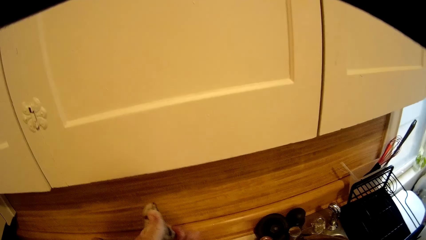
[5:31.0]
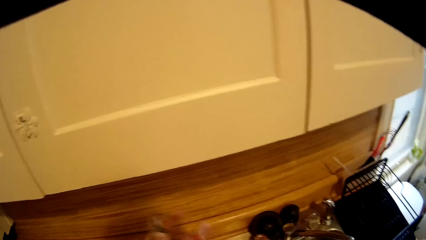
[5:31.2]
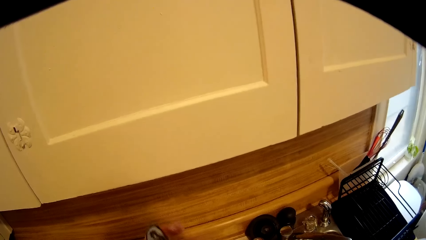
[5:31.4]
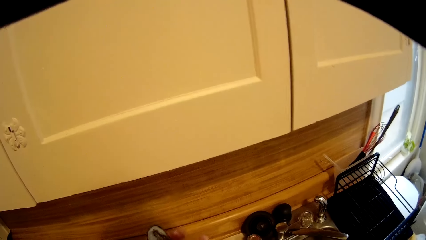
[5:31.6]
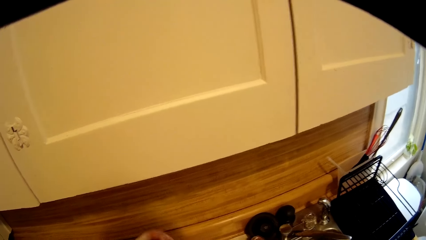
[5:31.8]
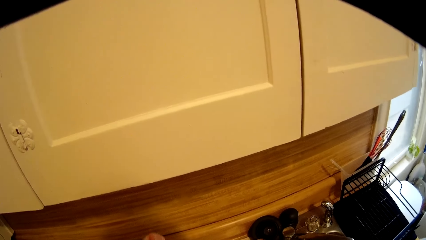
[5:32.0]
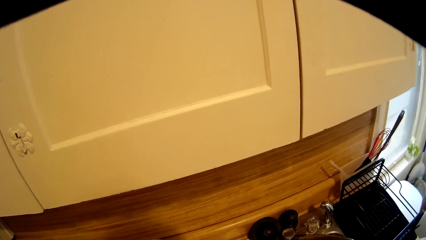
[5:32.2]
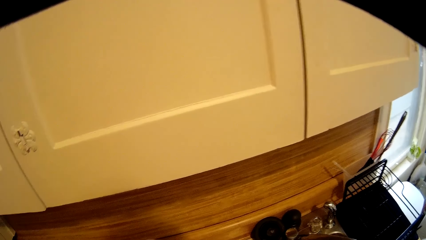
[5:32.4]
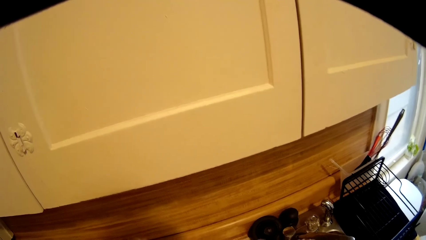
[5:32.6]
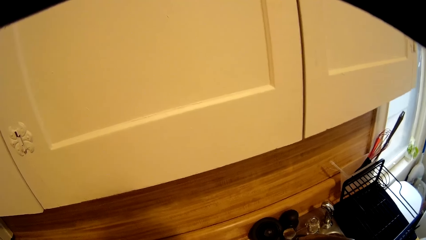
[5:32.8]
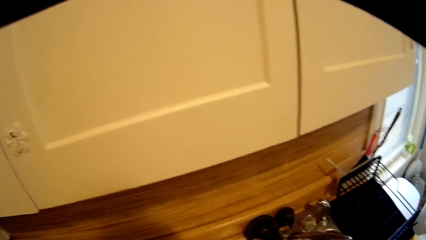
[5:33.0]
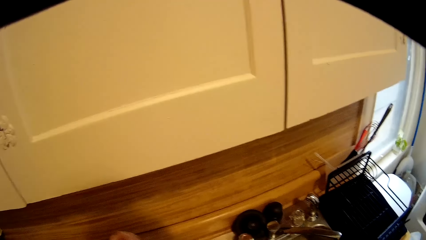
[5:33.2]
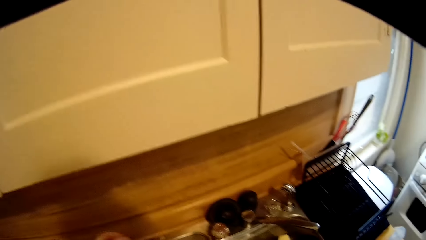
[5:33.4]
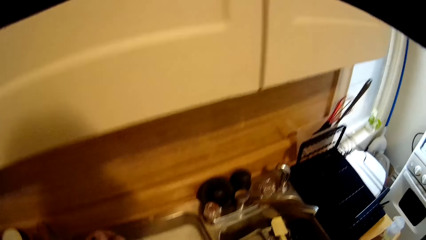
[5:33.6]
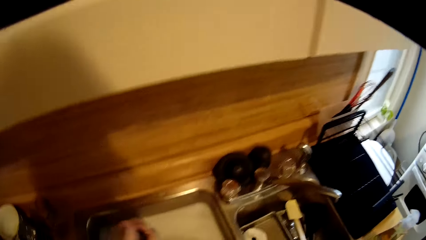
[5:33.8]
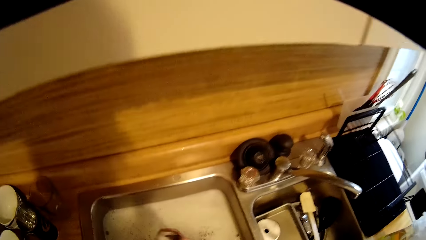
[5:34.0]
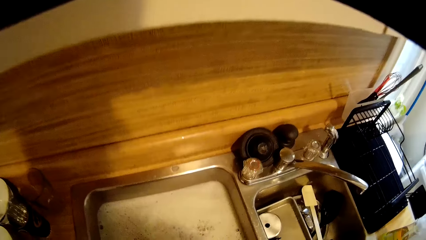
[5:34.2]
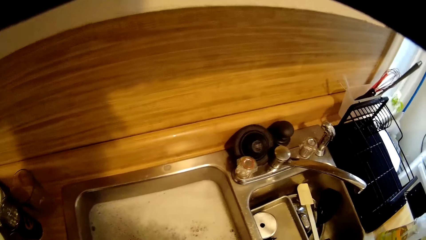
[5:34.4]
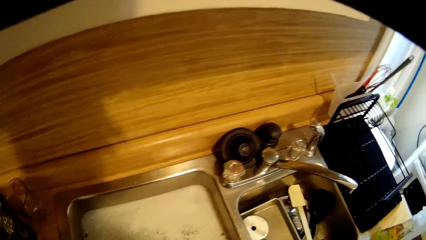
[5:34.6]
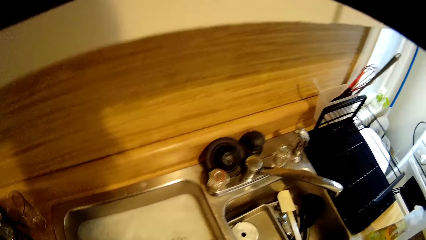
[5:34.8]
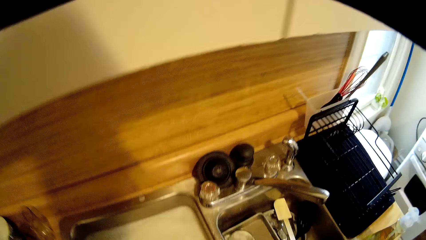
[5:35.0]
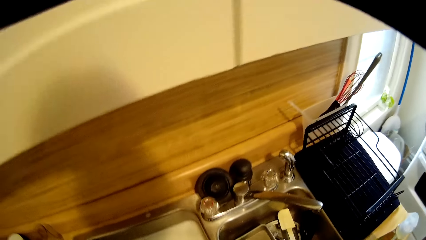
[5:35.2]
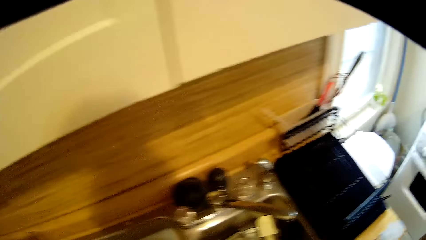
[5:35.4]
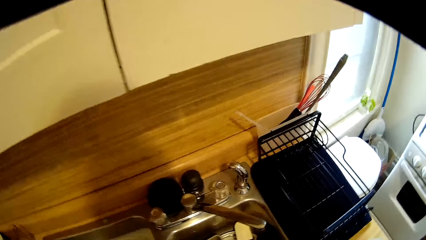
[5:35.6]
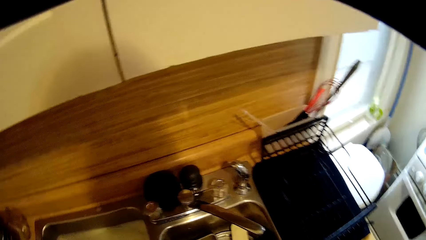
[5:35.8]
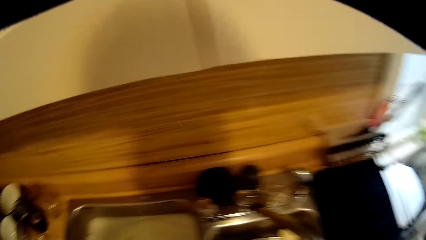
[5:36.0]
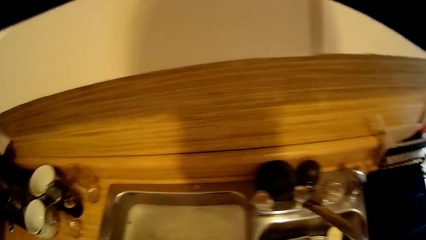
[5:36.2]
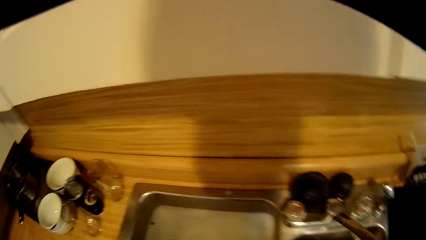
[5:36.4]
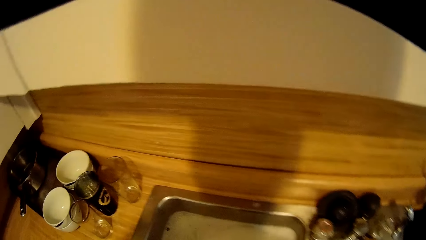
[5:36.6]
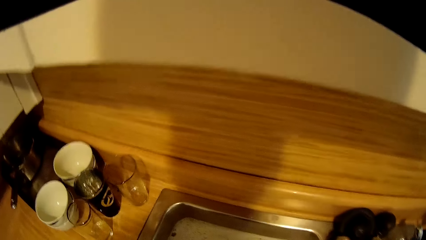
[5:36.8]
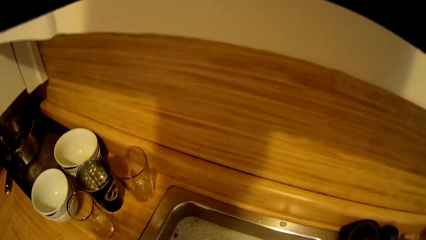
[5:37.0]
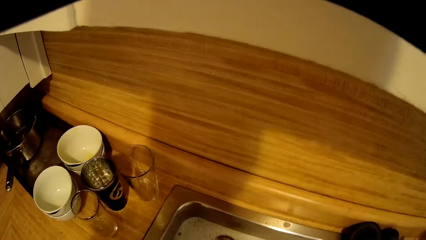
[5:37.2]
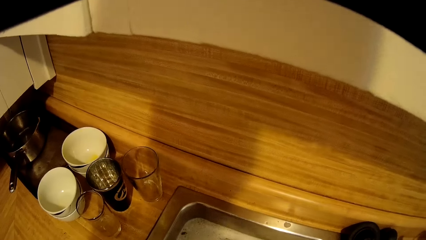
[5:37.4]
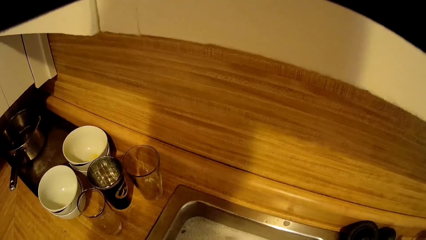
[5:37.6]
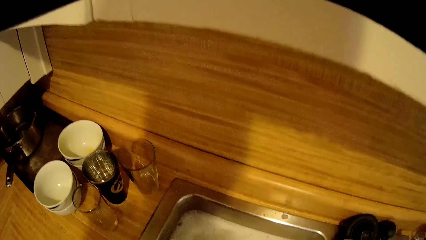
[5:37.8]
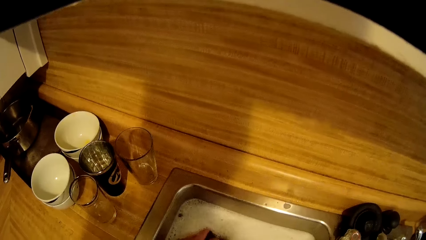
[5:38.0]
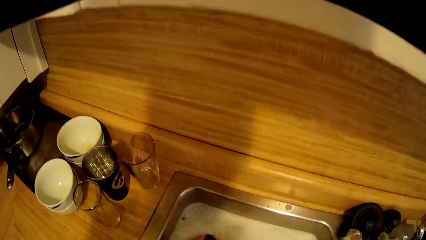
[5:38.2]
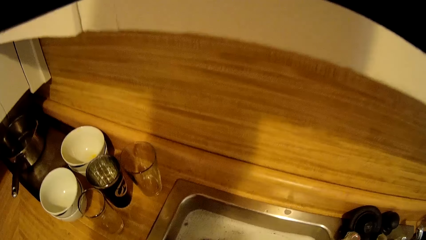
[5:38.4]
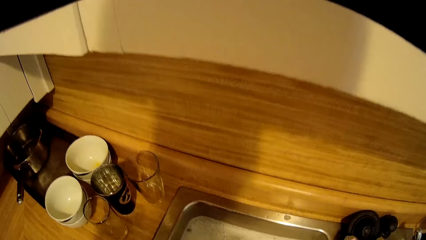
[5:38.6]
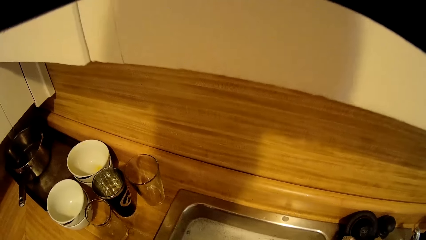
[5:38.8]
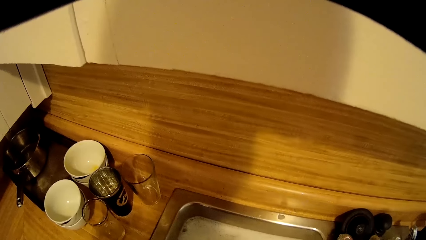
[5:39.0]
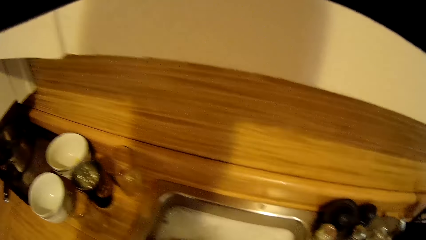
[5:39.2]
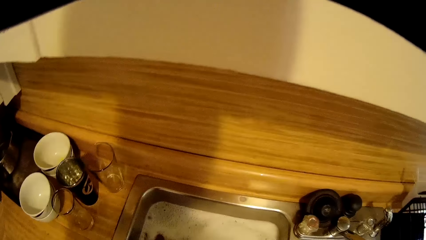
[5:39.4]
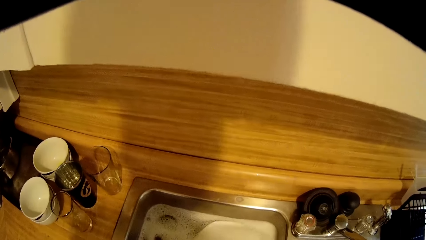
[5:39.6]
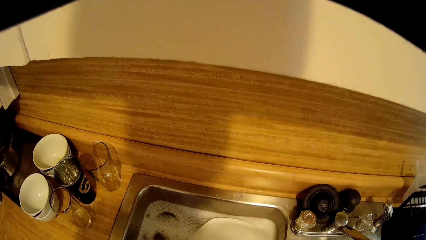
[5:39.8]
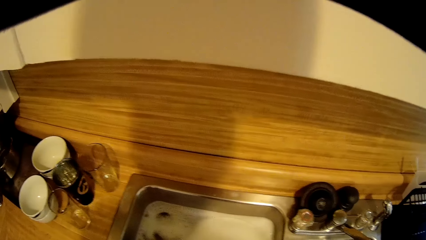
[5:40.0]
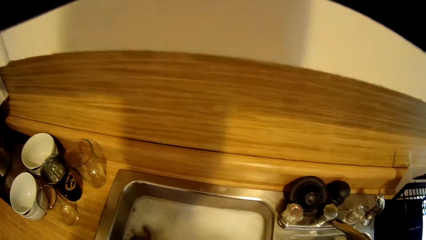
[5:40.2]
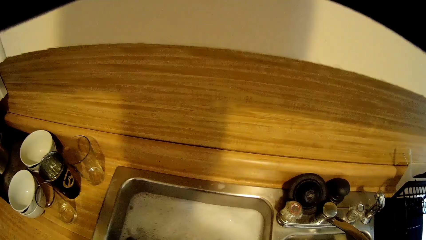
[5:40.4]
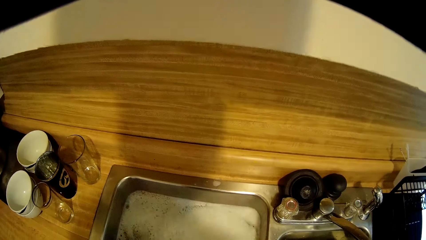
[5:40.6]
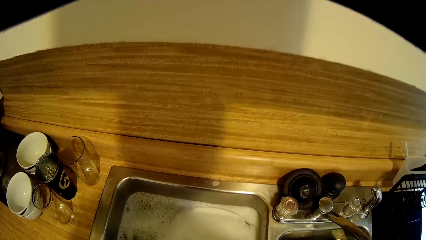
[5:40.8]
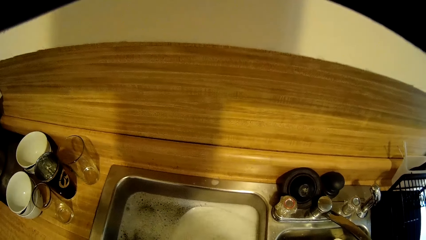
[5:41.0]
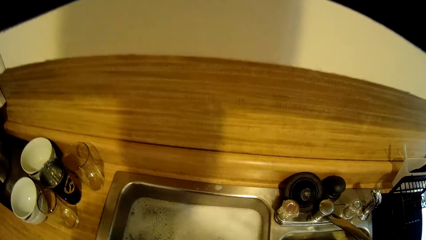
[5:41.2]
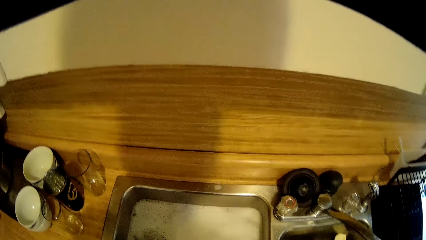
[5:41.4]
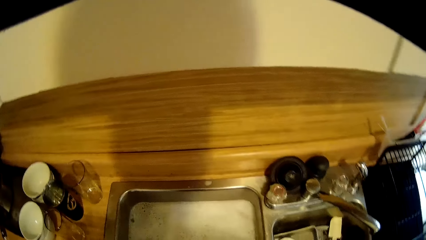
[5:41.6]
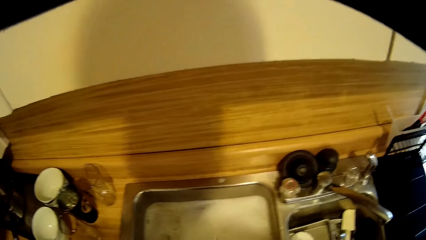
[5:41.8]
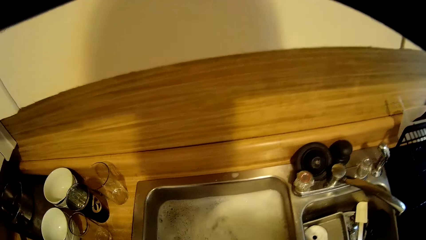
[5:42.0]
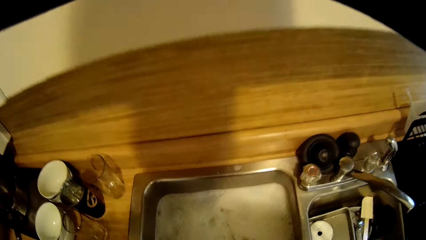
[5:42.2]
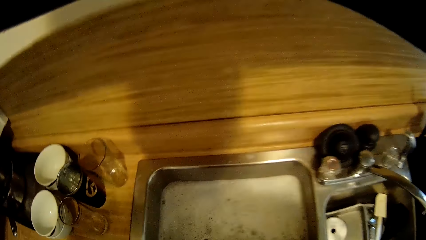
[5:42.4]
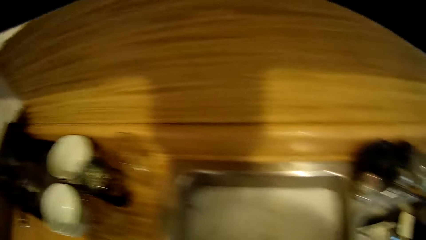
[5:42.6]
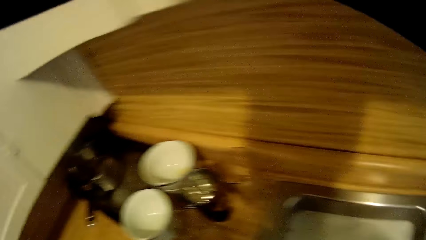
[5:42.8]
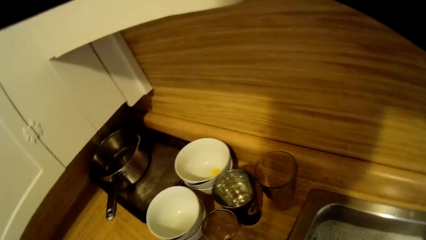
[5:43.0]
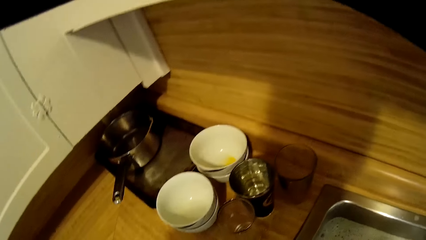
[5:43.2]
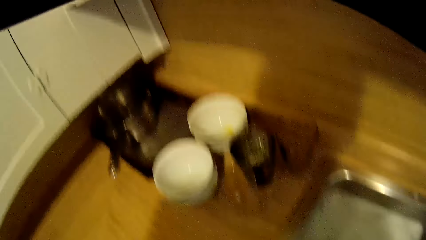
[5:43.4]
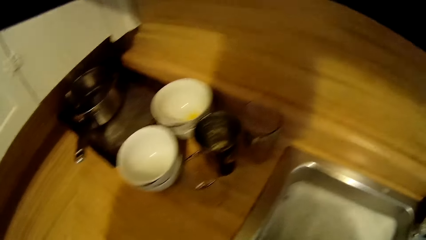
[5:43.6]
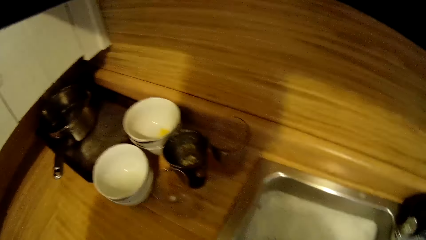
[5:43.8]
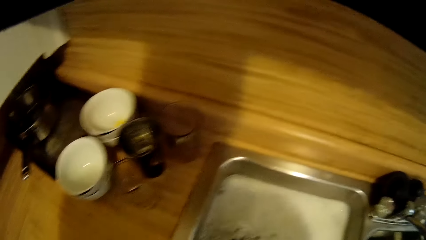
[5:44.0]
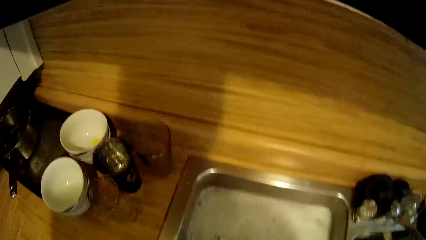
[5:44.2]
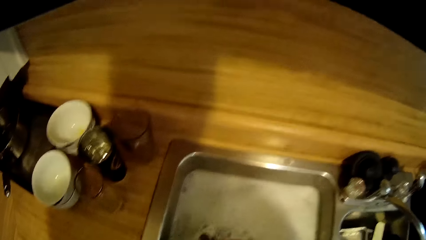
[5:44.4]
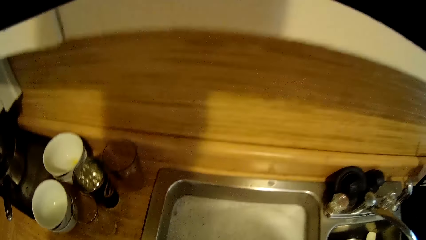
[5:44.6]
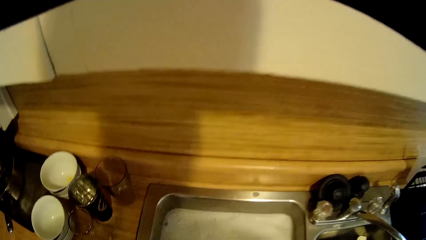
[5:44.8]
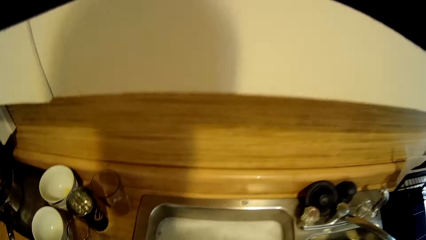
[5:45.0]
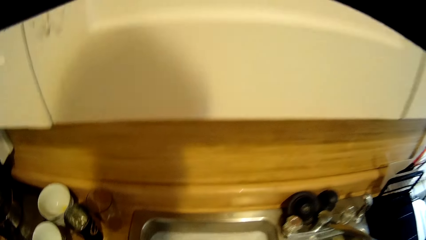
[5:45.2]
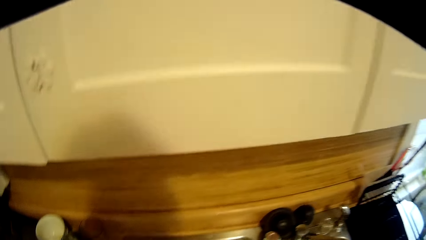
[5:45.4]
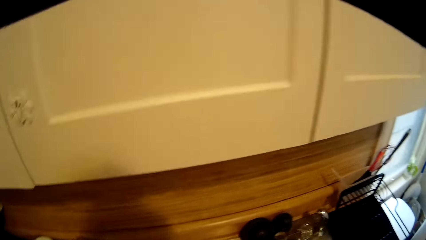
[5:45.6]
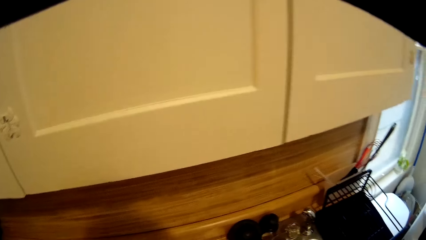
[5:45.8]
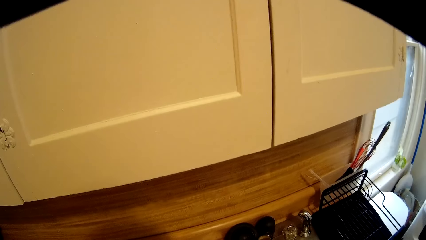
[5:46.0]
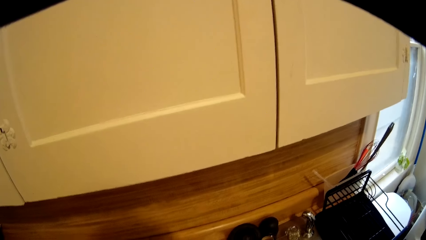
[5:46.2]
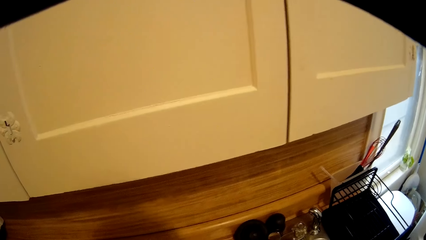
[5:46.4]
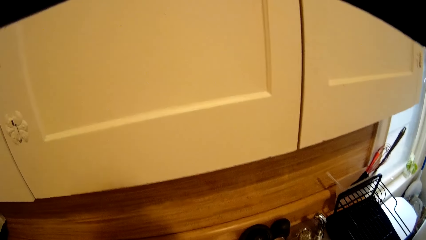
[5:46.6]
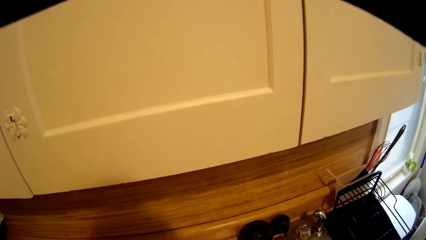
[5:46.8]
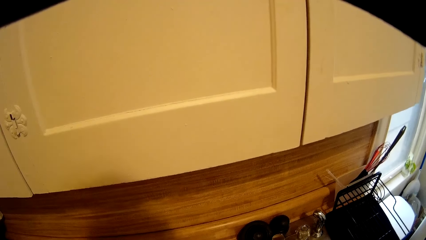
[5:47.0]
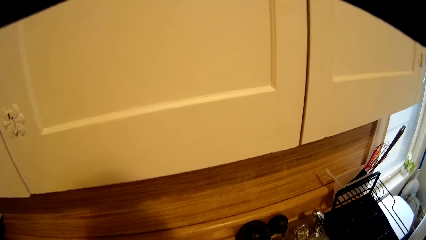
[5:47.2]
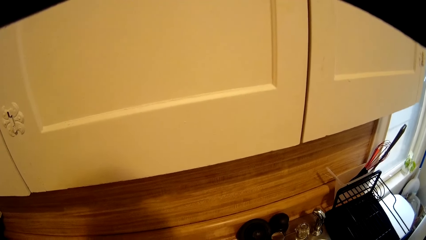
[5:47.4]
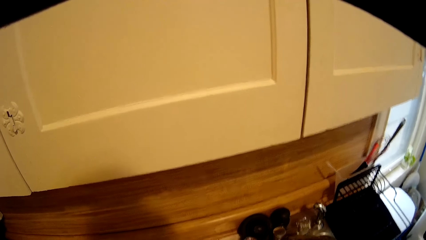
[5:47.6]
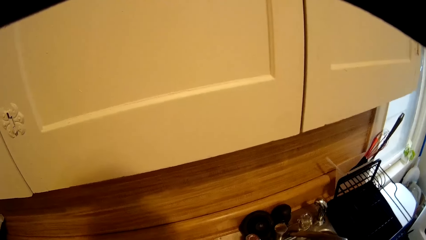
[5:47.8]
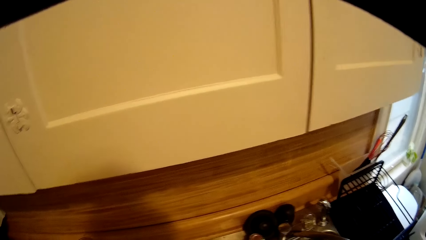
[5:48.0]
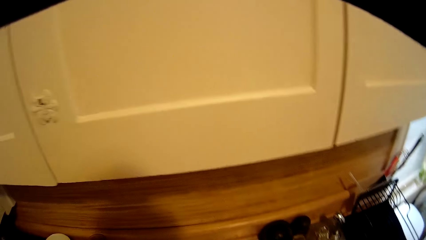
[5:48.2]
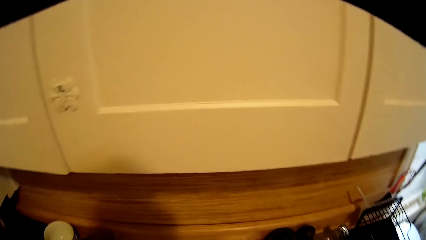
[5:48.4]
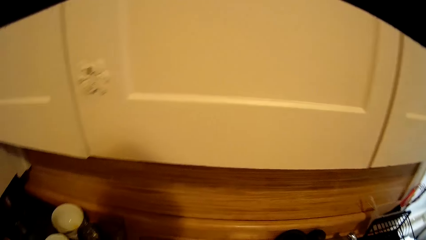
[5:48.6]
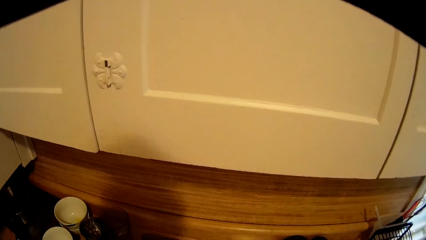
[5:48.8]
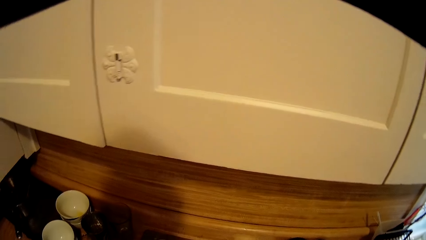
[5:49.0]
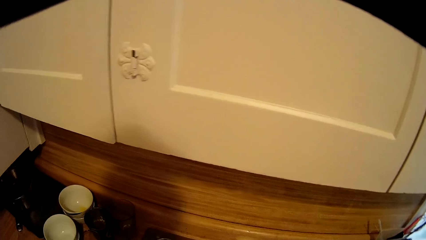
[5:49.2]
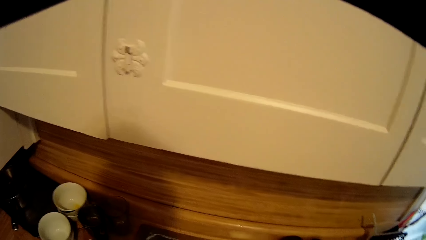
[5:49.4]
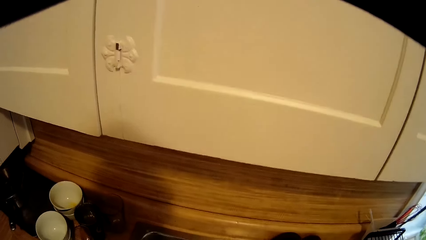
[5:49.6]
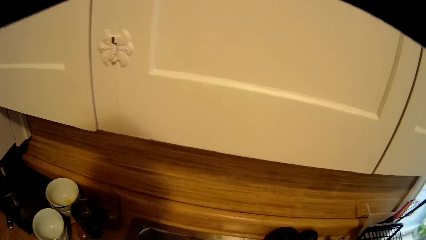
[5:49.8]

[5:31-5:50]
The camera wearer washes the utensil.
